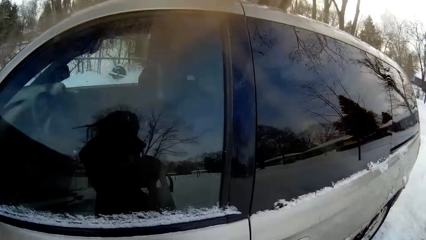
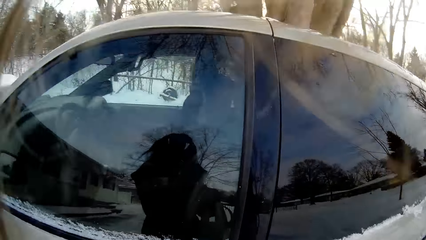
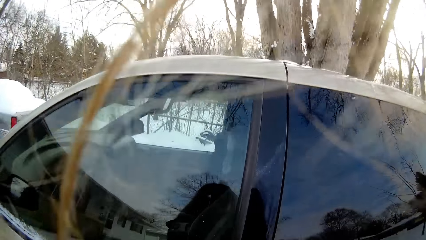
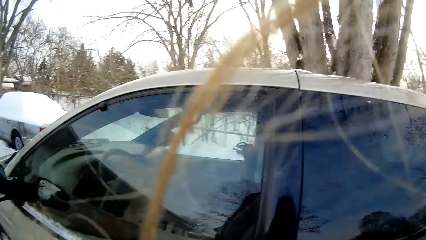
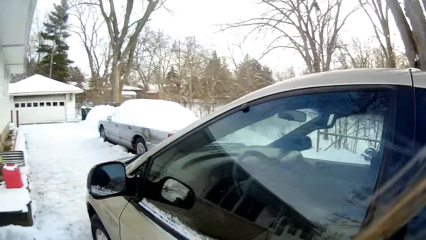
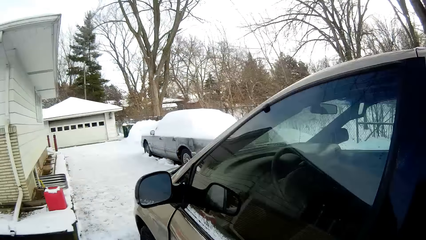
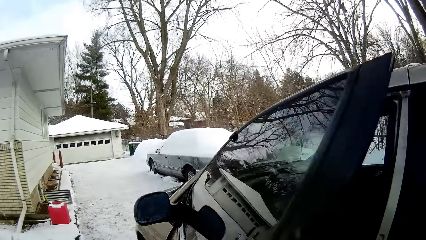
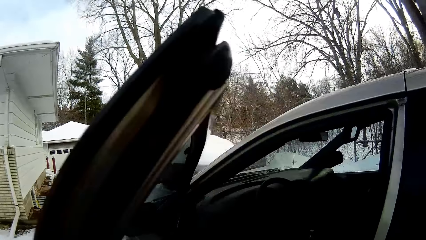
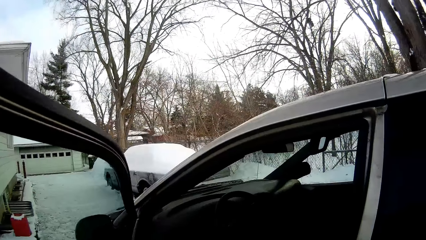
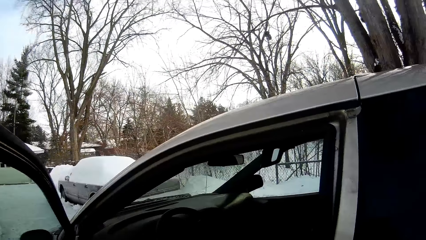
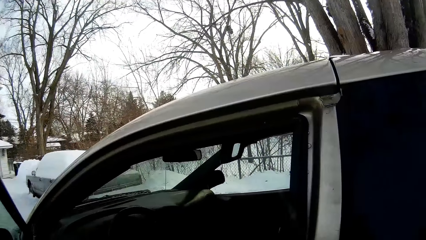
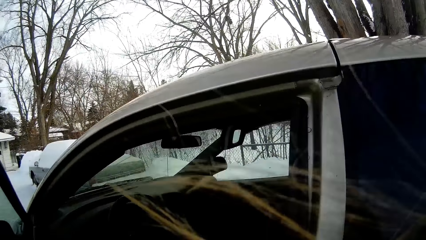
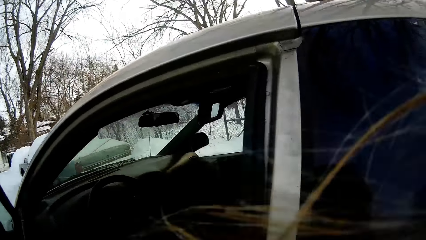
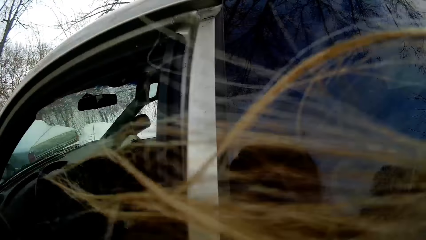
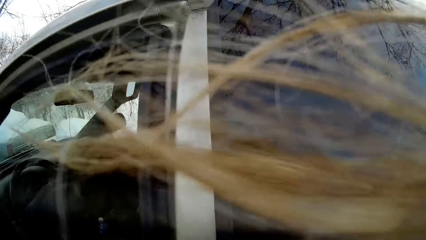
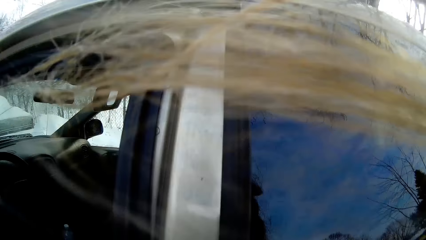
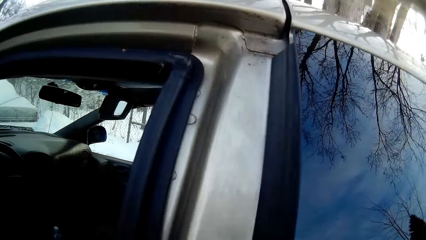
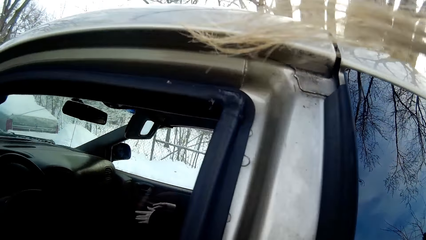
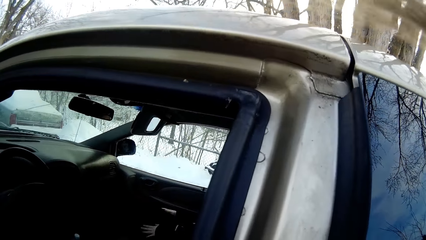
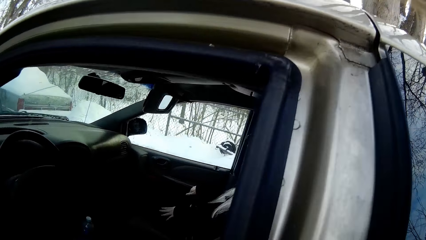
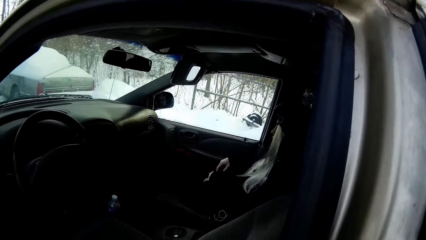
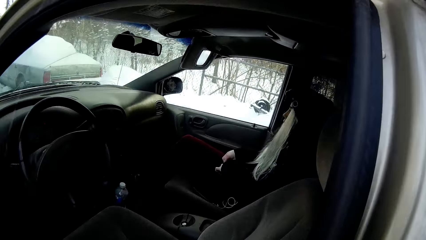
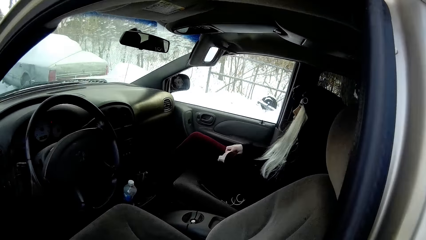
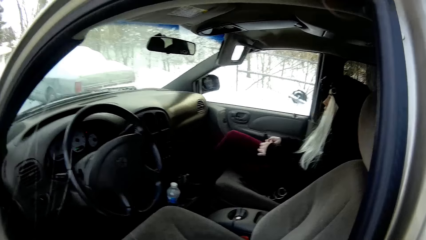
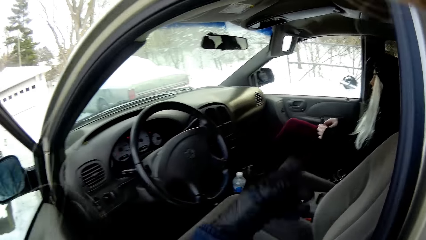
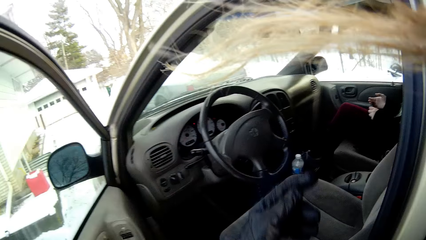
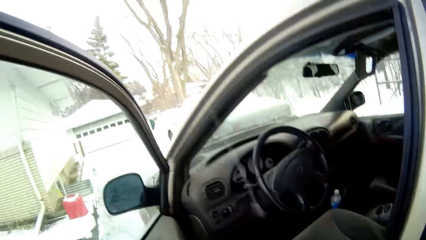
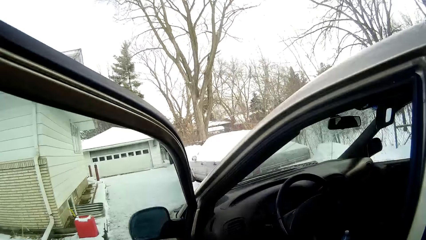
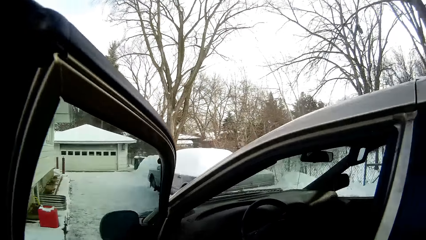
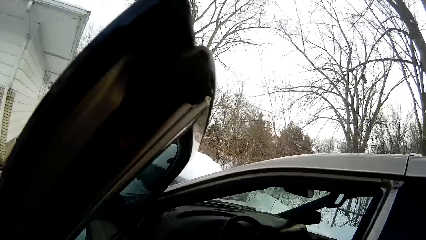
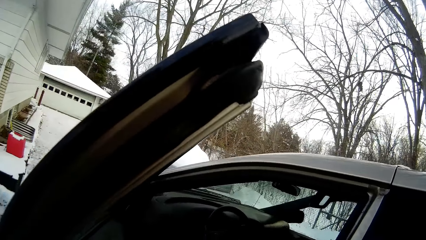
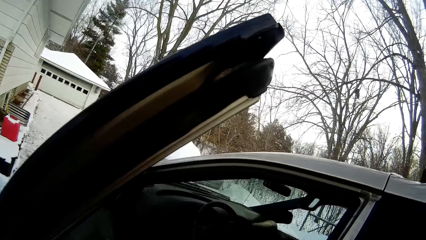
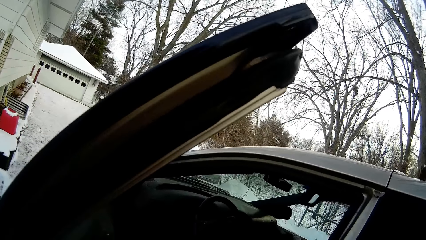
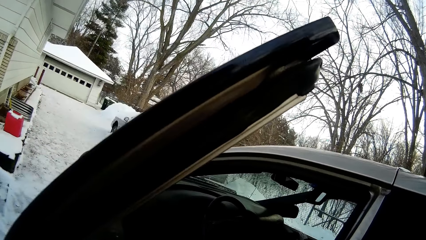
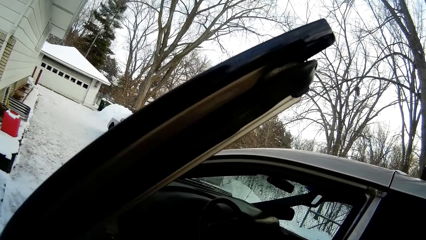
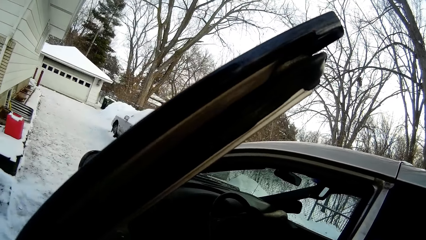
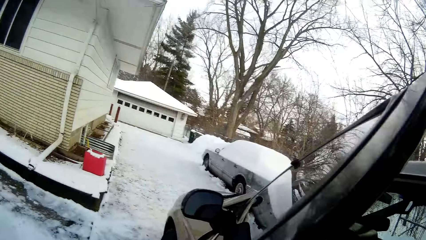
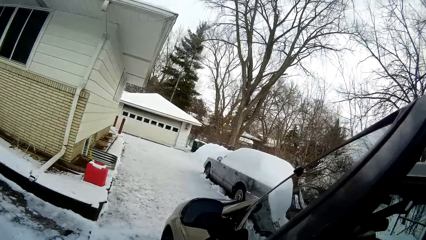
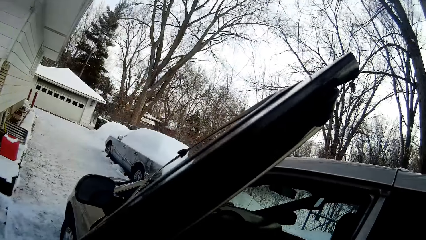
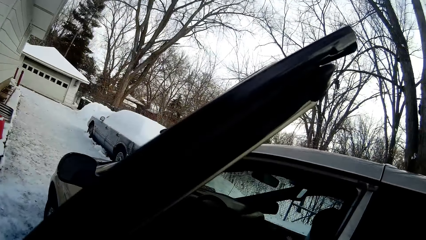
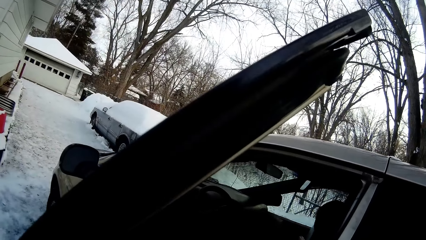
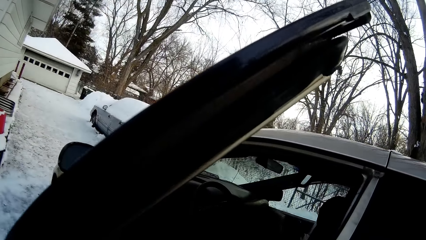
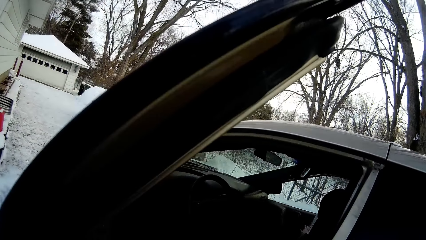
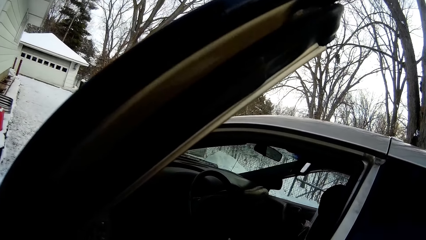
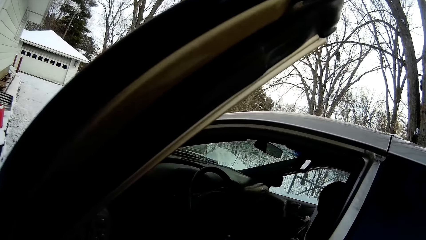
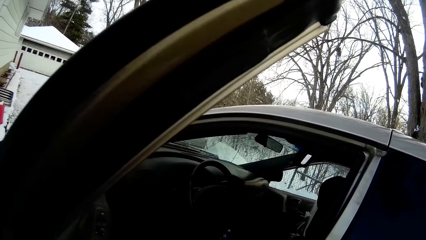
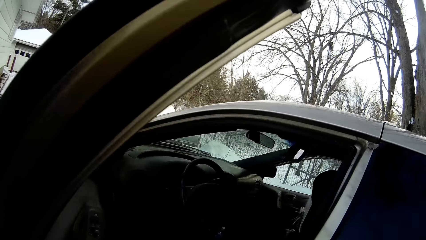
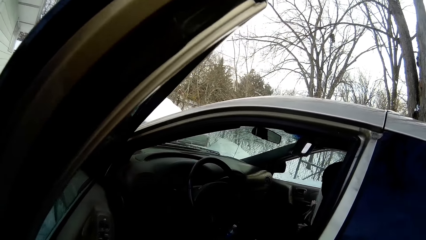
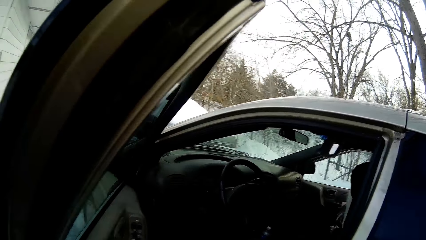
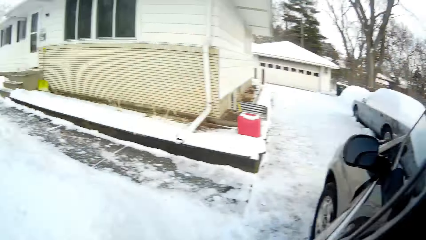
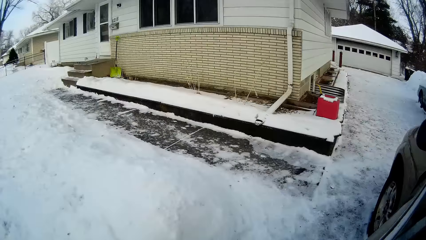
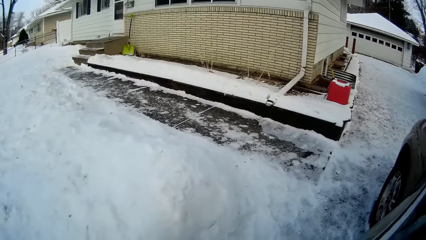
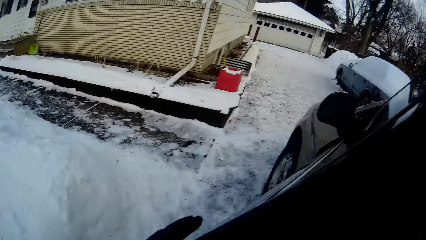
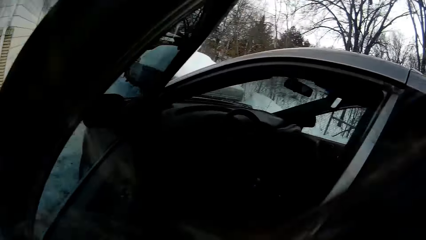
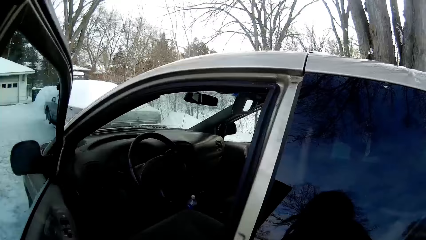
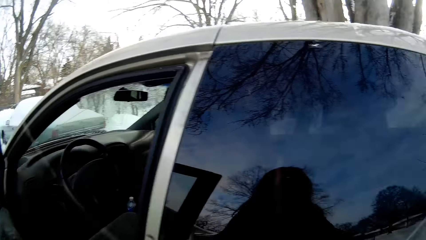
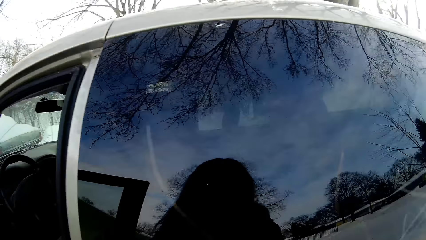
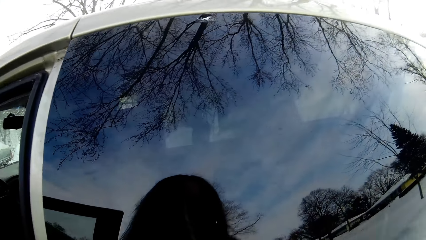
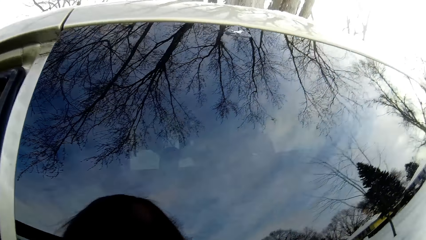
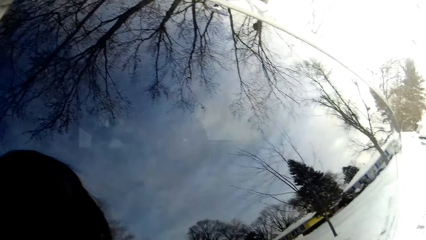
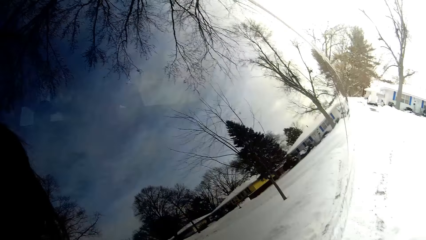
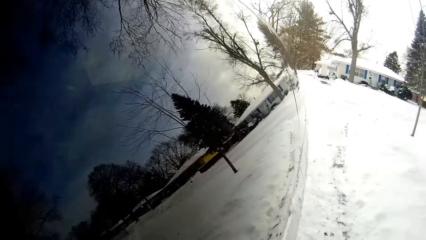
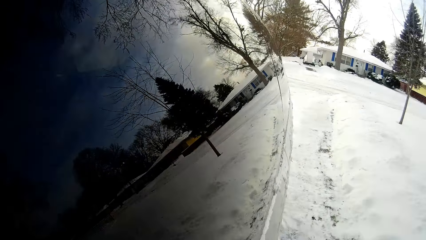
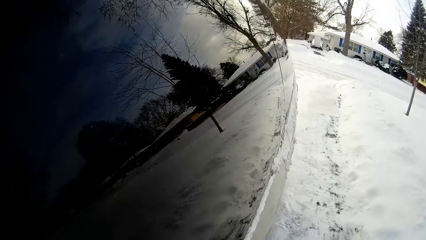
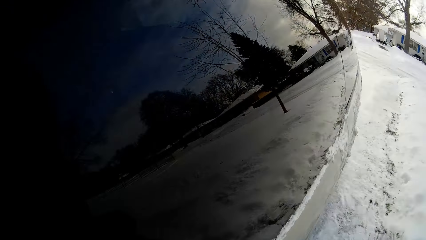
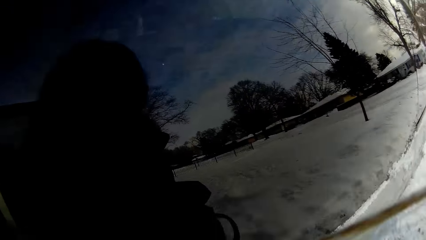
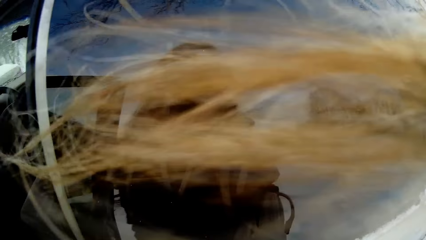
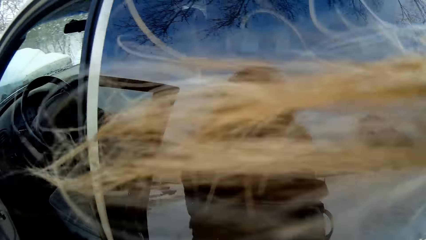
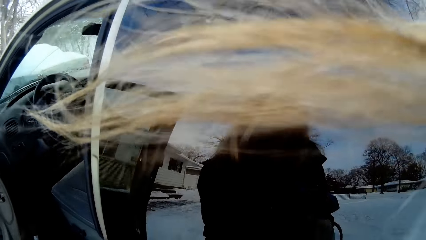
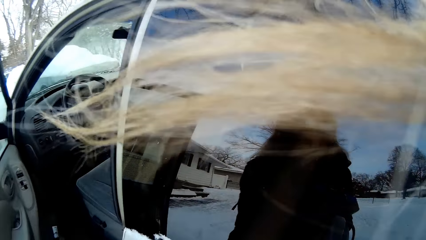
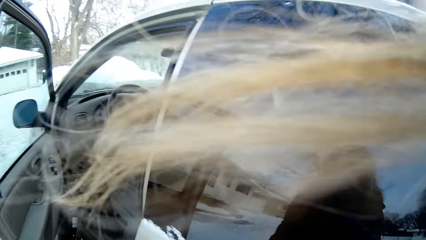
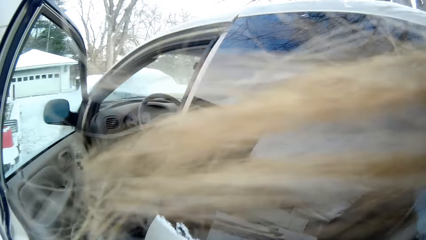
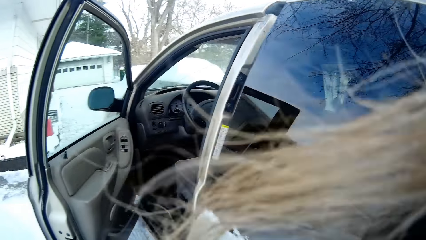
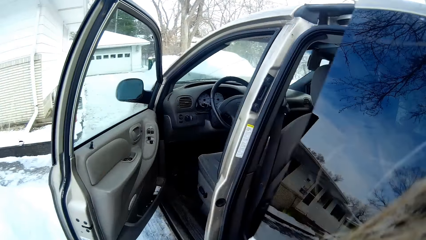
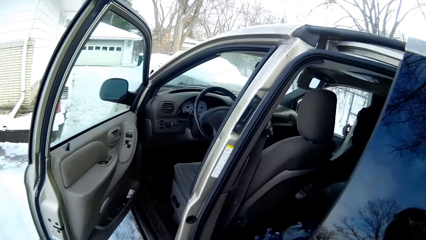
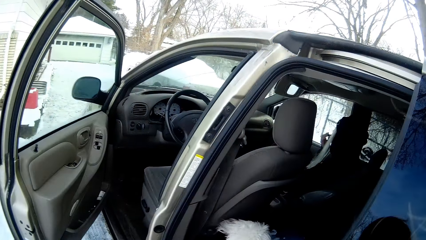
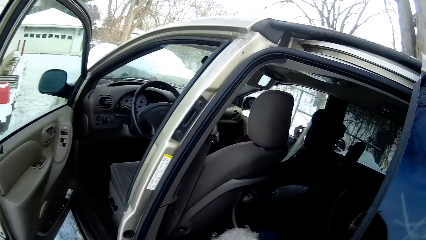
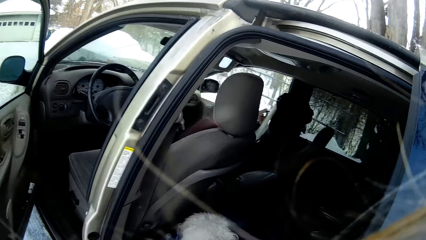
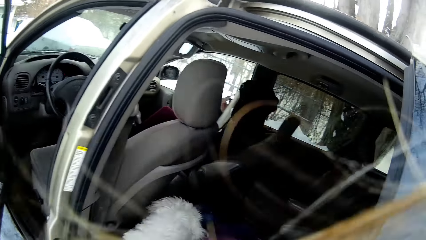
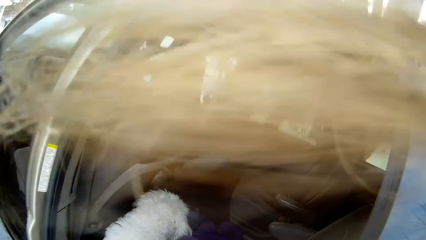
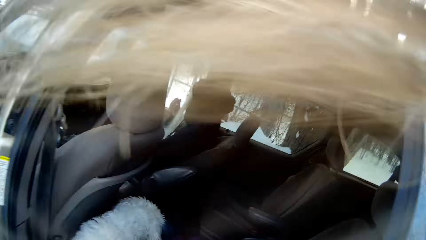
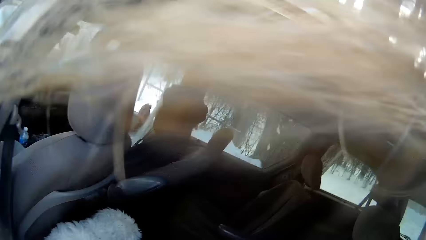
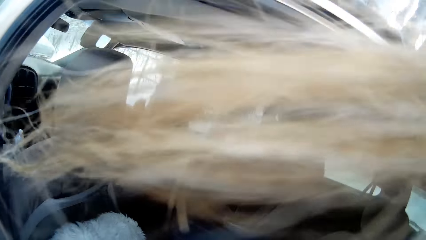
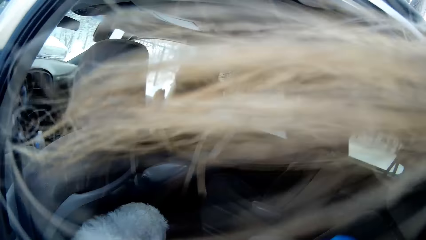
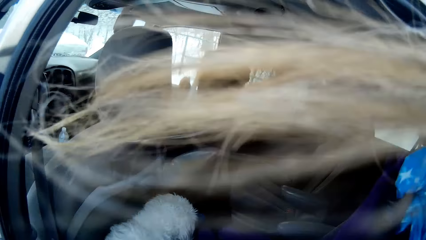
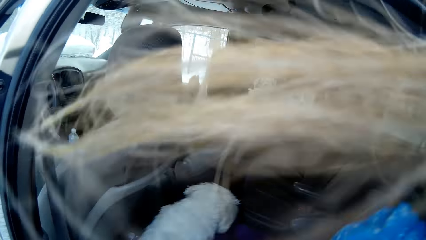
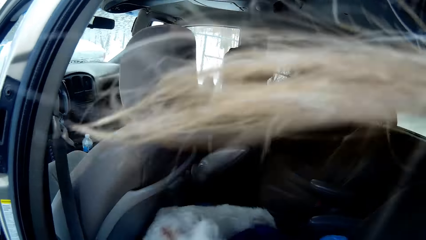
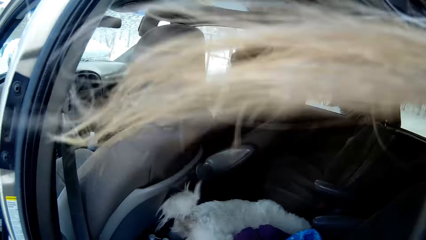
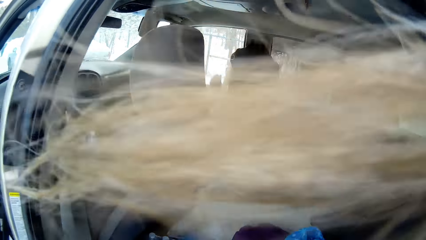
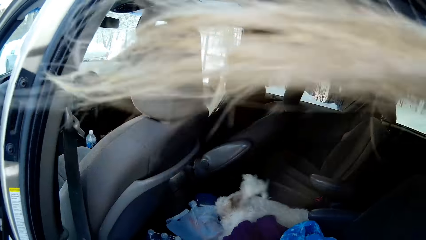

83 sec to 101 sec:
The camera wearer opens the car door with her right hand. She looks around. She slides the passenger door open with both hands. The dog enters the car.
